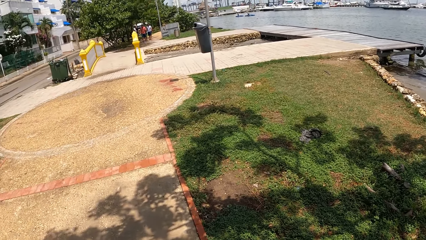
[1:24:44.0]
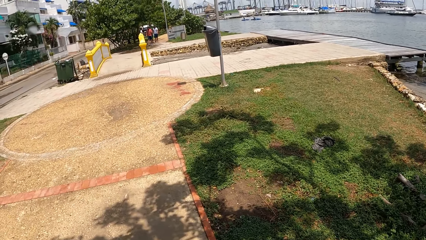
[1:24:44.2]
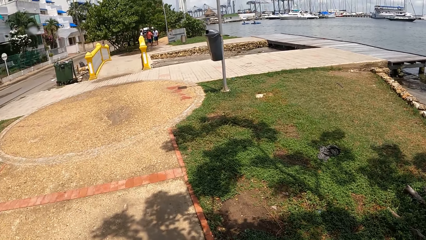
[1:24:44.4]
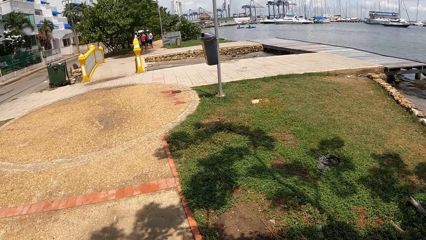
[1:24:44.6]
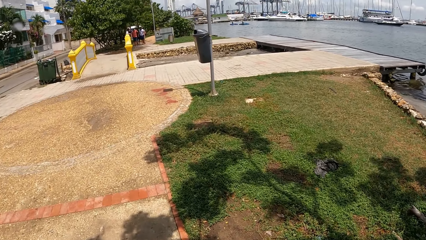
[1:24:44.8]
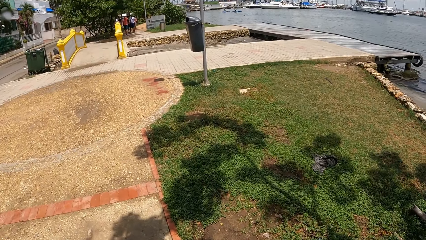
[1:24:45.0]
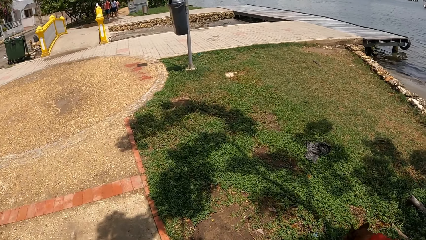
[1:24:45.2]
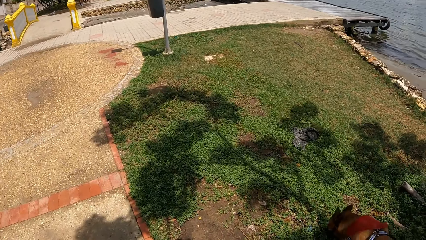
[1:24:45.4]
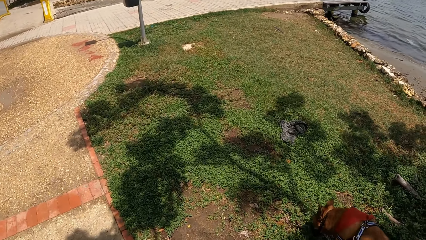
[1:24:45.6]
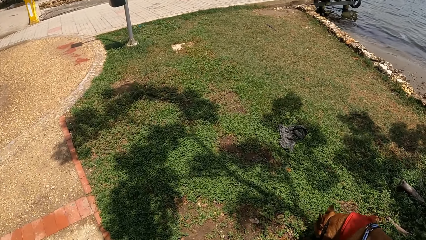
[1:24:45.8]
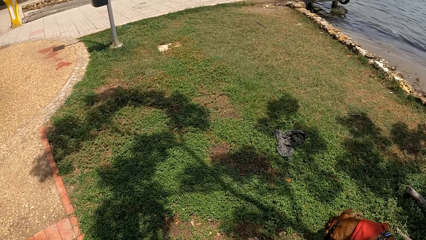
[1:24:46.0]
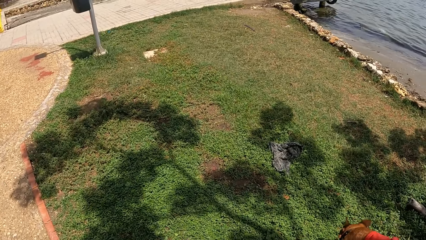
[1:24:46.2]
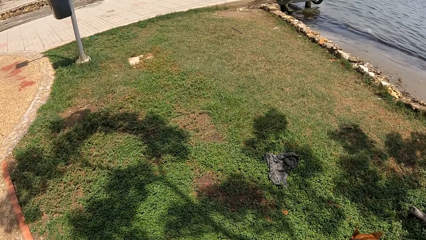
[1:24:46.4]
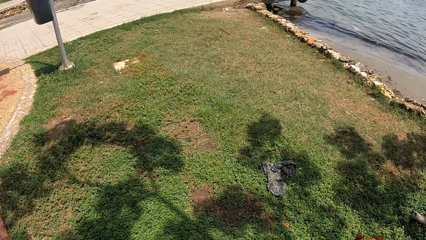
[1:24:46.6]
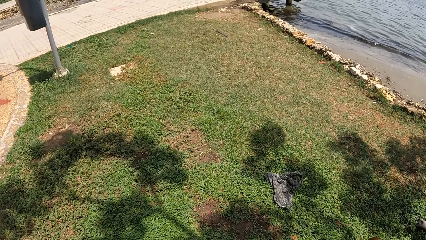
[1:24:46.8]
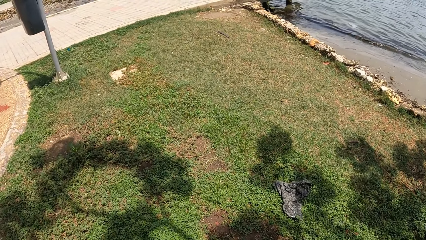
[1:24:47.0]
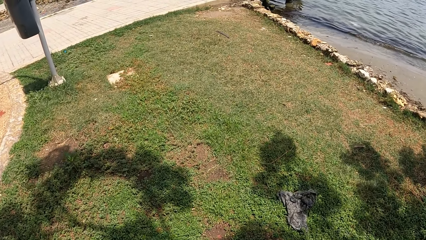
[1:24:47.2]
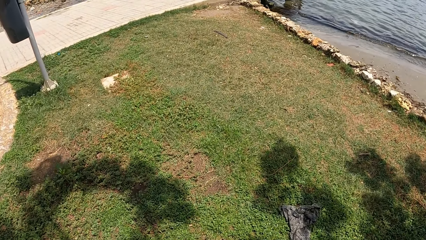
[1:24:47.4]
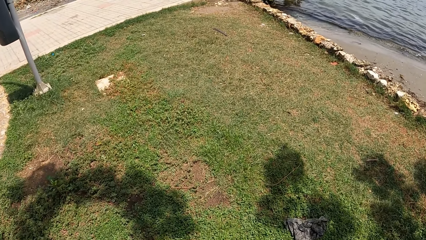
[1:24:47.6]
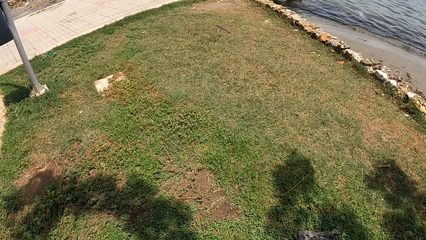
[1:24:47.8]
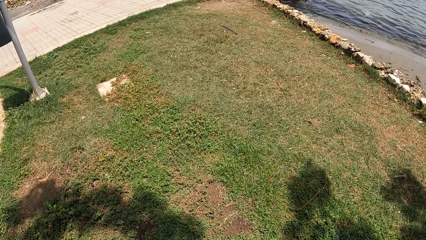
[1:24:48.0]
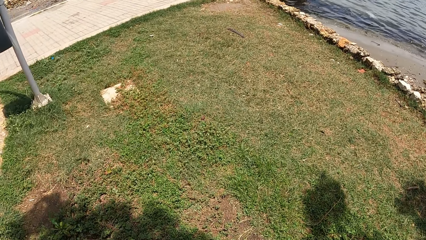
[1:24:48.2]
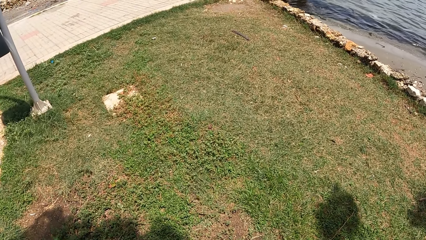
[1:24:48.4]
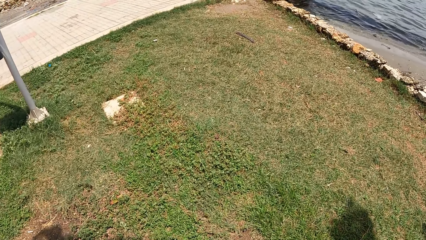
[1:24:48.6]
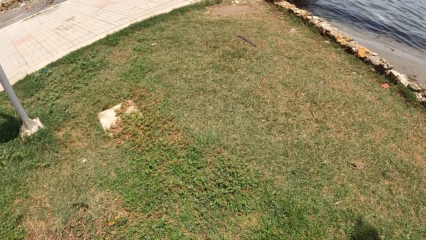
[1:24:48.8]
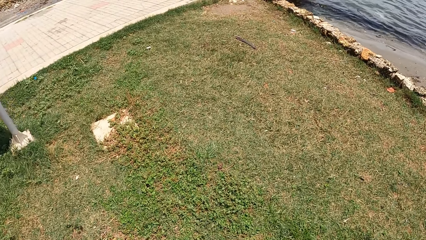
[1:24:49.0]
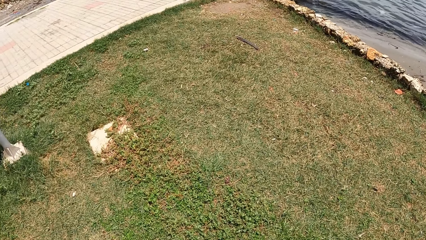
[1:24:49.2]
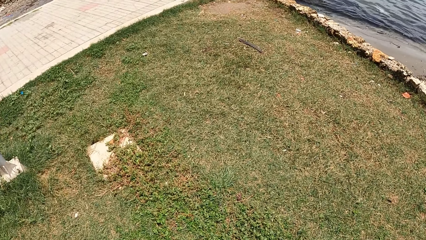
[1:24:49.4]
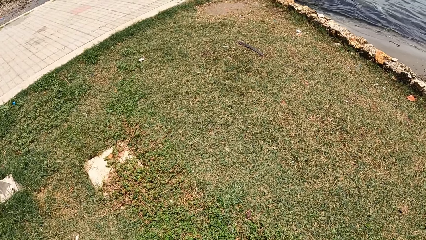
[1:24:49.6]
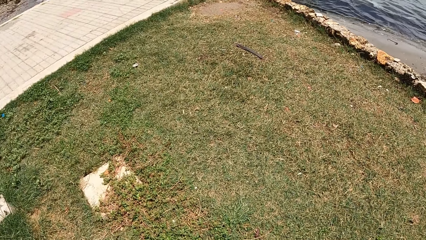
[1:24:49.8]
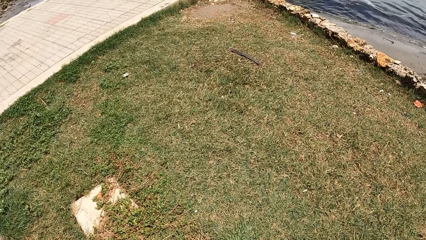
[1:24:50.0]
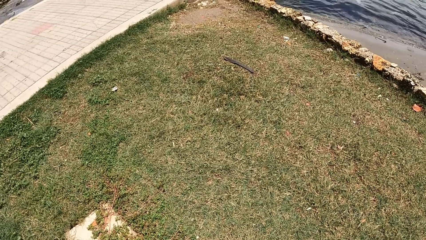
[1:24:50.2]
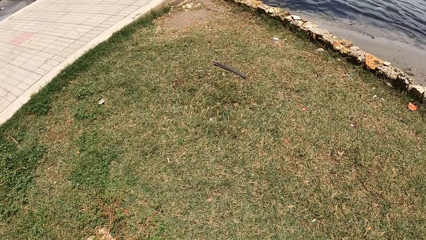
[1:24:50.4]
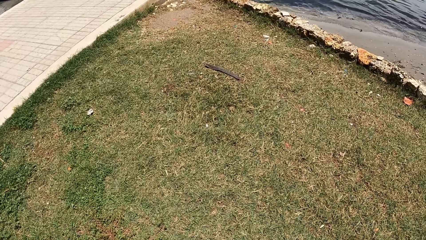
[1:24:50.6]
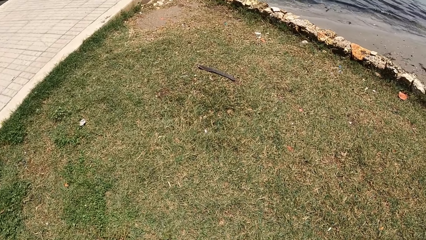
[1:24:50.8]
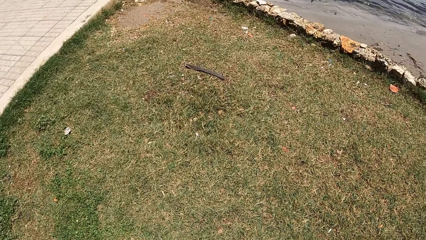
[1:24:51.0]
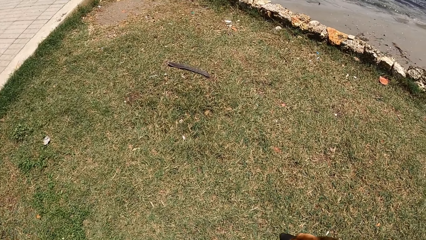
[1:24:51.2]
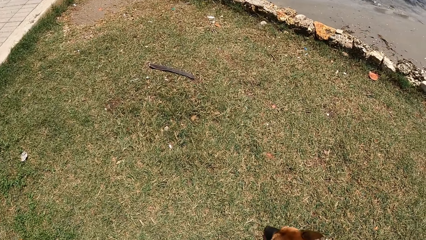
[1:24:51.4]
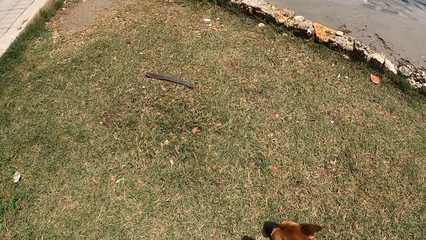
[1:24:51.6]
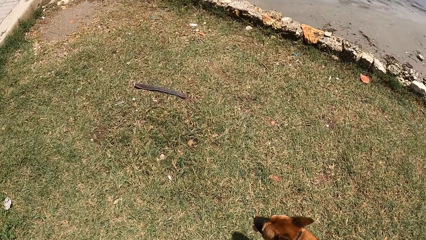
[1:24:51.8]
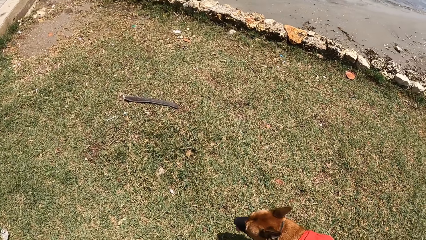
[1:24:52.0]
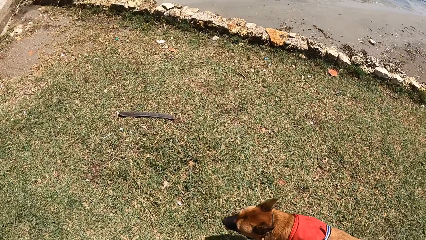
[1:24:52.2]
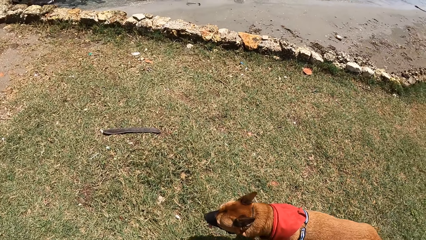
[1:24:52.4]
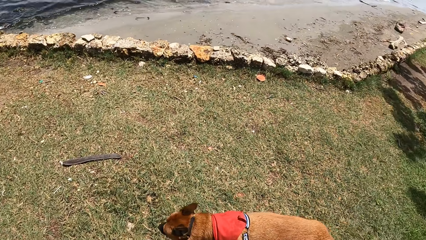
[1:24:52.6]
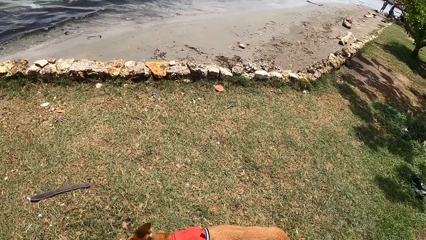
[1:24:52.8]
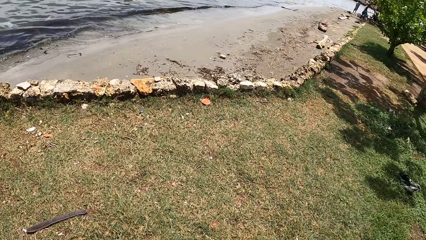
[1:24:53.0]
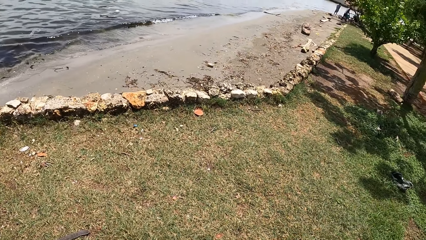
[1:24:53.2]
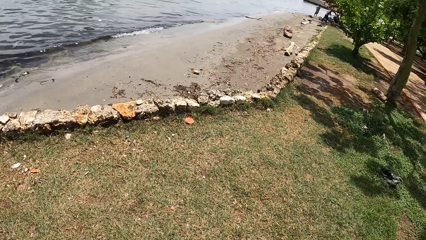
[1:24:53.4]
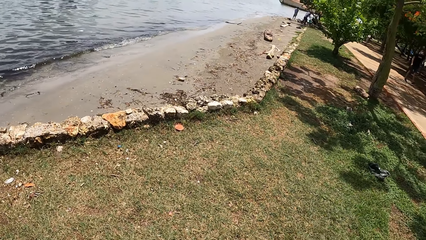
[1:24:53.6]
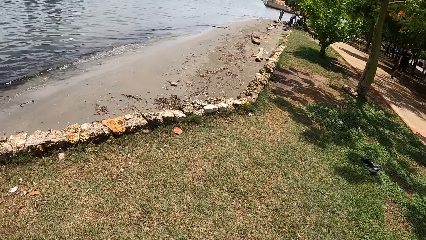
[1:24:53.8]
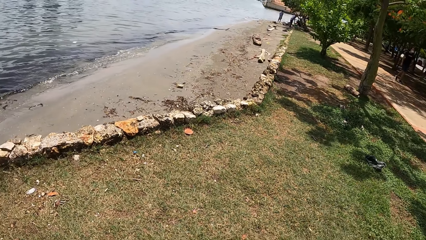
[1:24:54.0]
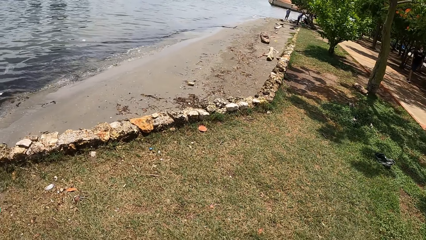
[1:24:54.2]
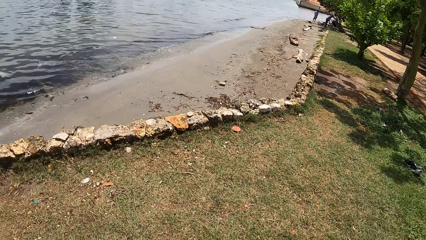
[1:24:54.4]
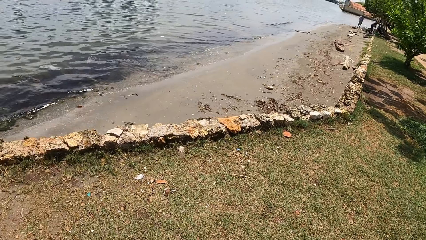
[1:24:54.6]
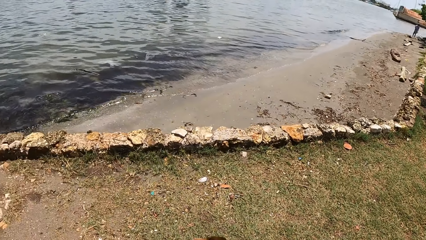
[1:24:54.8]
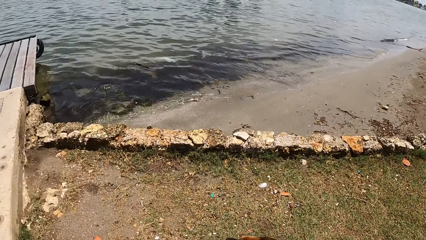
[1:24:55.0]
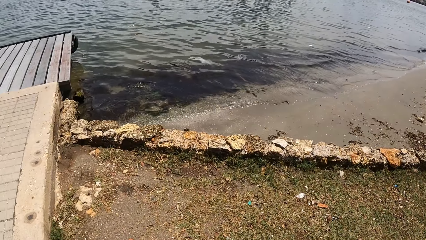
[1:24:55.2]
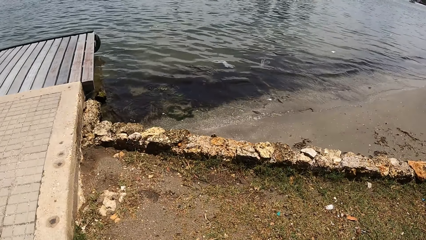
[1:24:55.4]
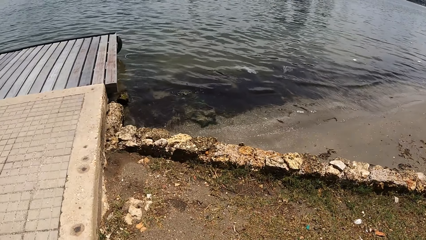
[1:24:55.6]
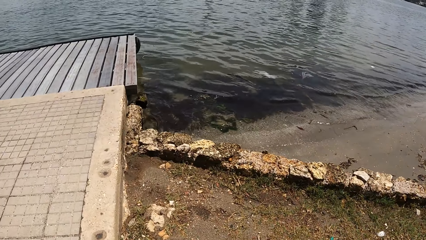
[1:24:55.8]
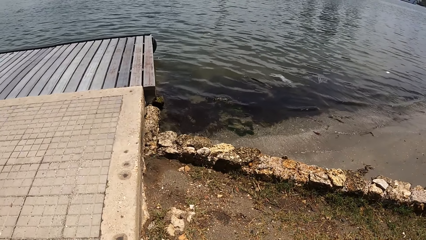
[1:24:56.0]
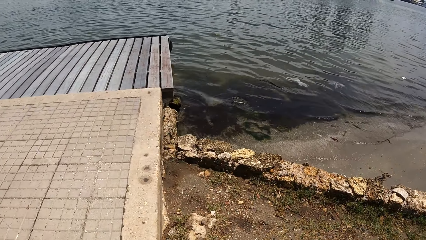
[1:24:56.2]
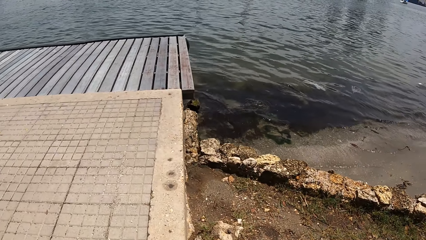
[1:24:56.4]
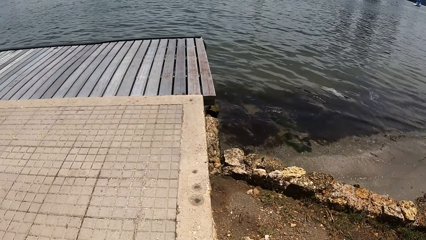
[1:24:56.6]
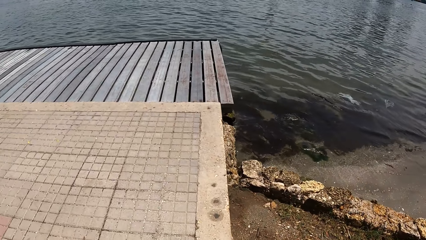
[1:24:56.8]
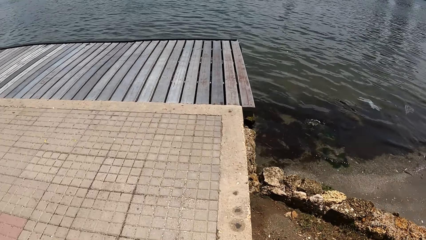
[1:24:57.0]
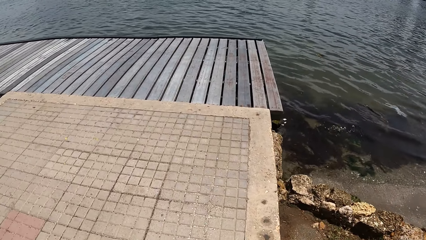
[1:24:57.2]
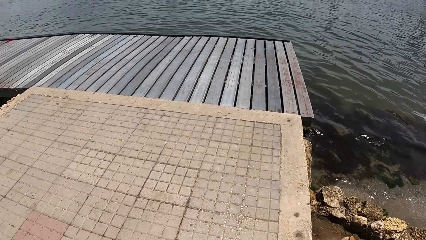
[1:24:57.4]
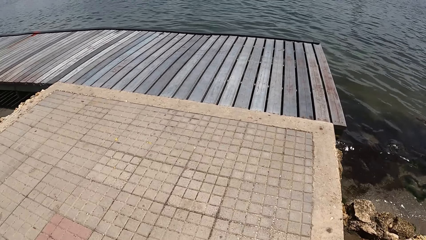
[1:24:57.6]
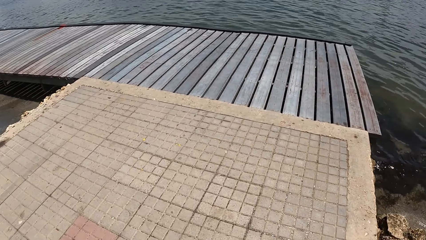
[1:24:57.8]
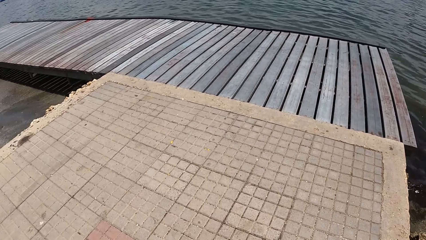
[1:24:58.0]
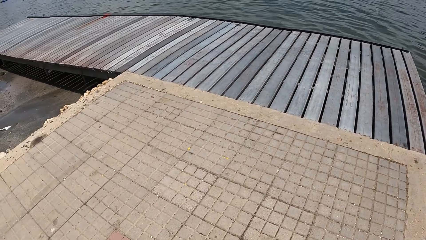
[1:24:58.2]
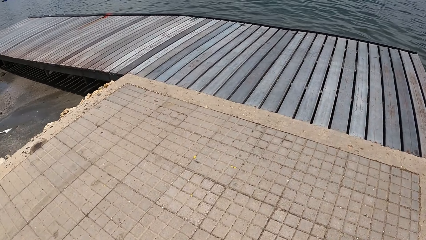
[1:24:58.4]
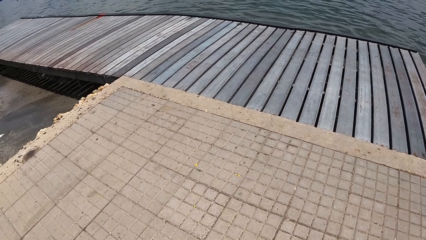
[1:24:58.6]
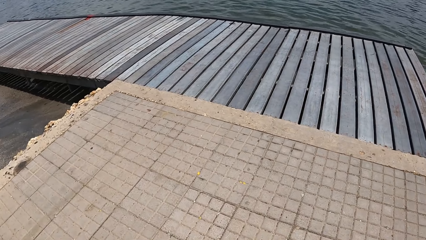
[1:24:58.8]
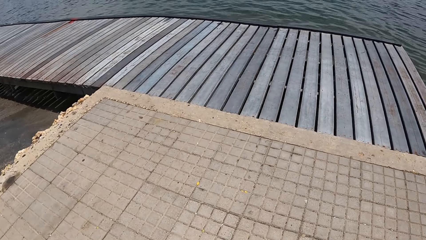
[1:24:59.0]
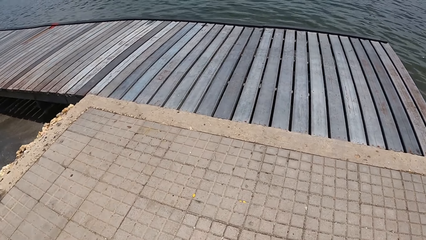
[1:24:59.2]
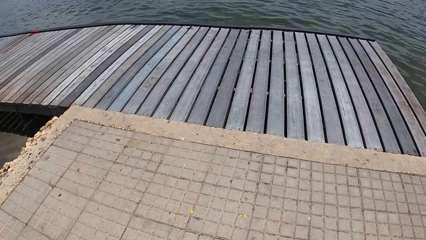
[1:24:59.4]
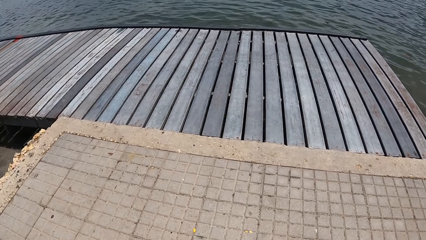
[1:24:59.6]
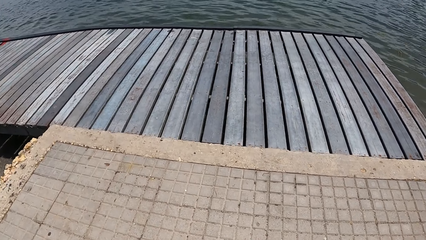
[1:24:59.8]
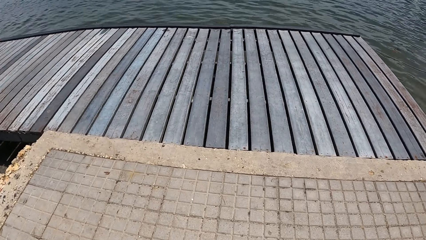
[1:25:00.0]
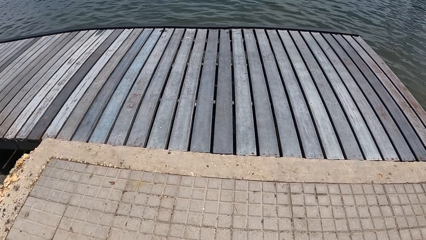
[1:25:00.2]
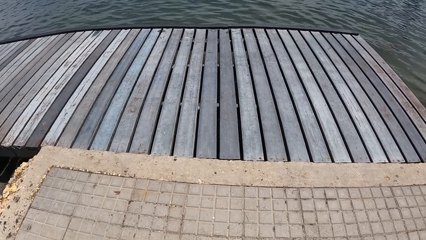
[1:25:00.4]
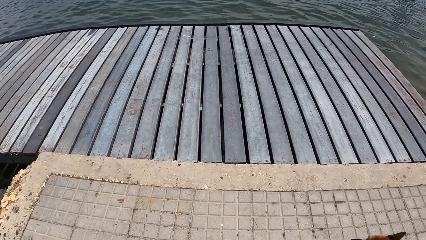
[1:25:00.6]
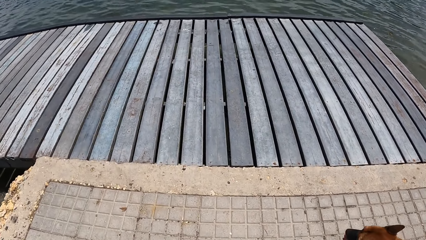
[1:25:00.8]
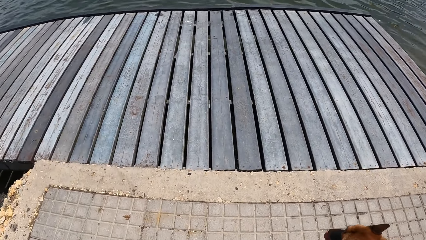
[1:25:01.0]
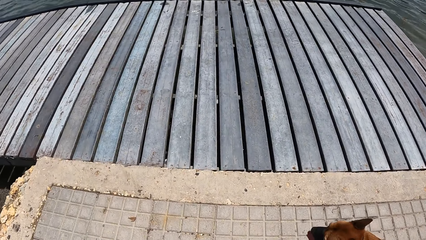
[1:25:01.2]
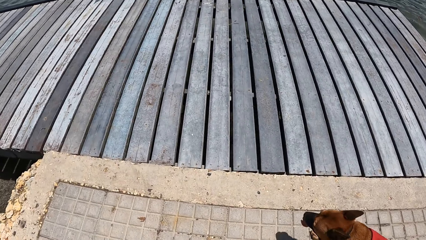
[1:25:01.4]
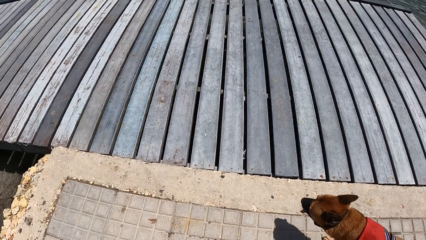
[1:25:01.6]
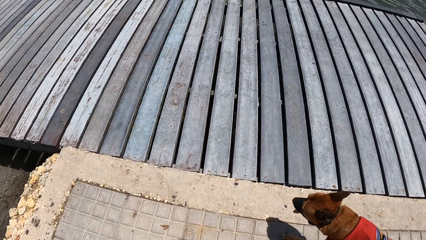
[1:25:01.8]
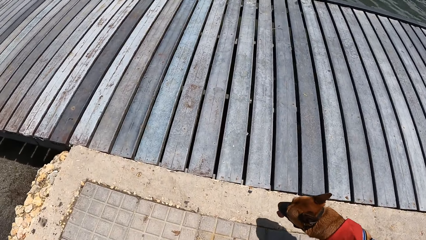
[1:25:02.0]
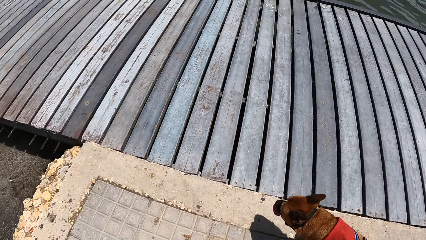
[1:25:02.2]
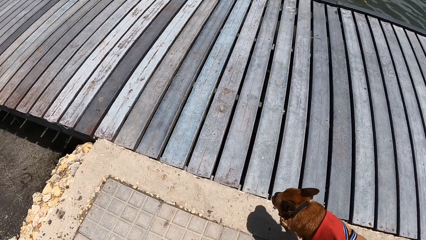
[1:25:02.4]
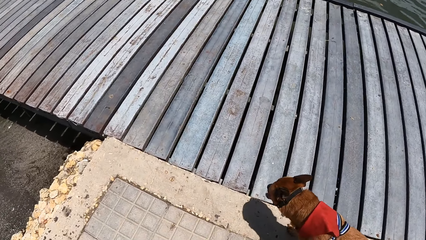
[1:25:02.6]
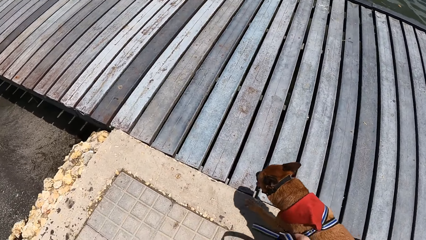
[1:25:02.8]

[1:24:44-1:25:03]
The camera wearer walks around. They look around. They walk around.
